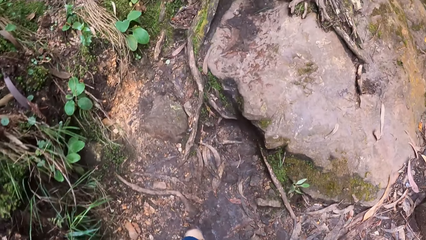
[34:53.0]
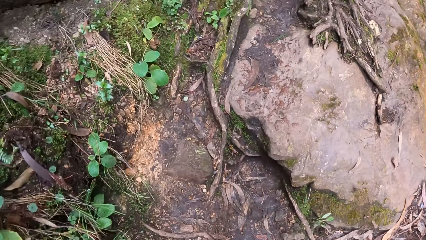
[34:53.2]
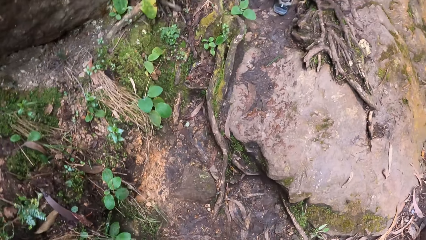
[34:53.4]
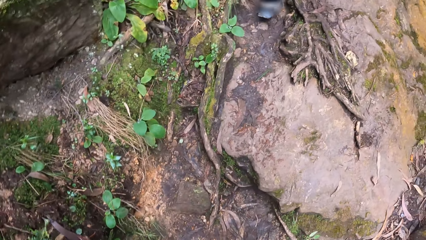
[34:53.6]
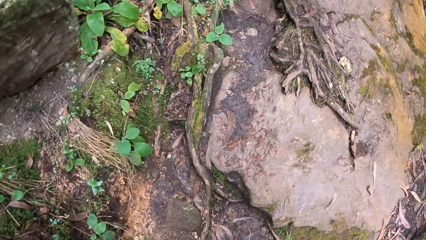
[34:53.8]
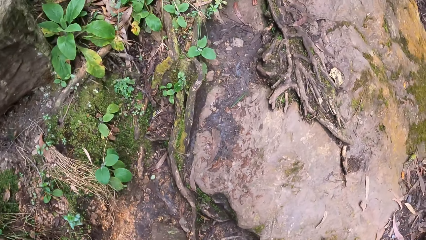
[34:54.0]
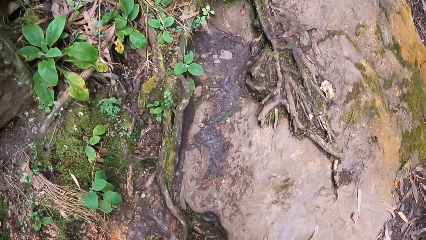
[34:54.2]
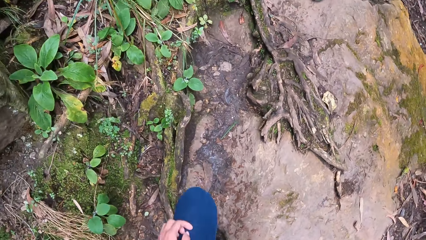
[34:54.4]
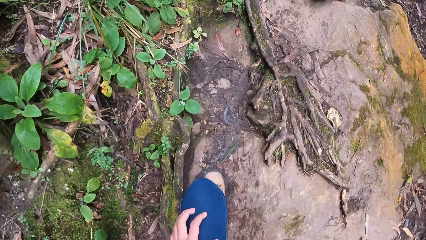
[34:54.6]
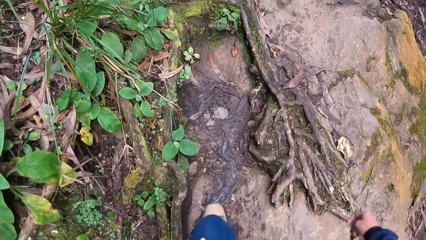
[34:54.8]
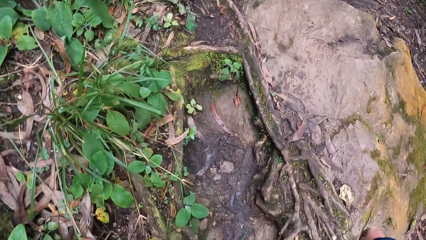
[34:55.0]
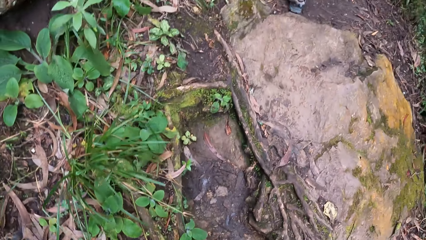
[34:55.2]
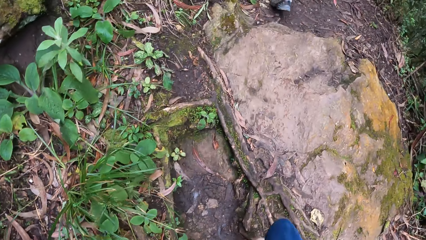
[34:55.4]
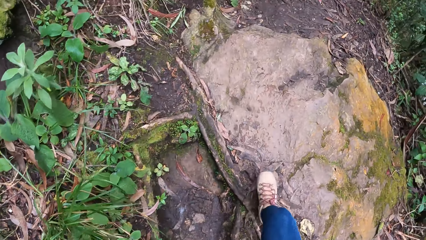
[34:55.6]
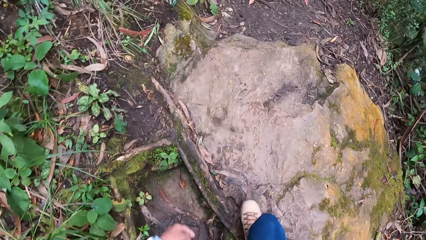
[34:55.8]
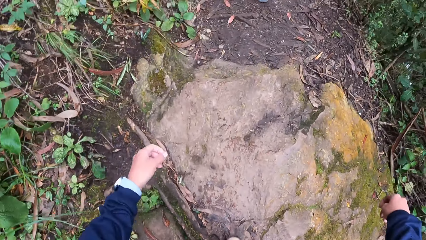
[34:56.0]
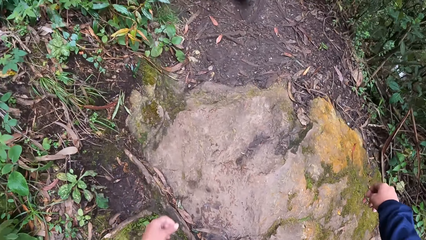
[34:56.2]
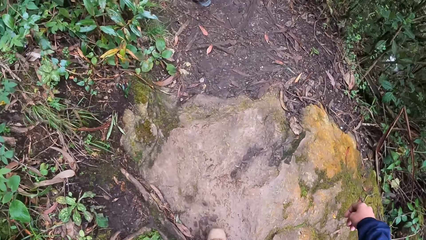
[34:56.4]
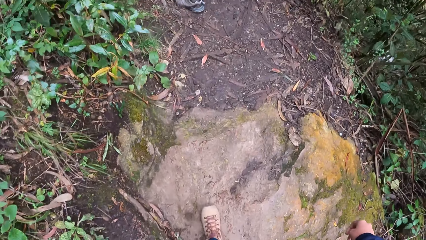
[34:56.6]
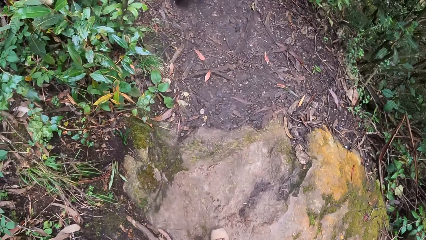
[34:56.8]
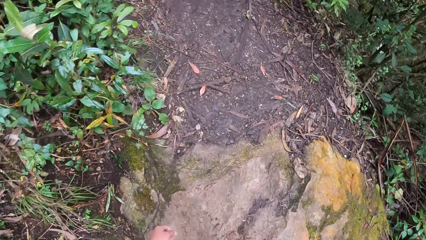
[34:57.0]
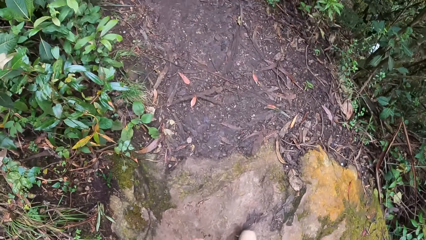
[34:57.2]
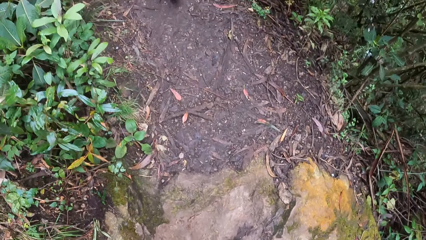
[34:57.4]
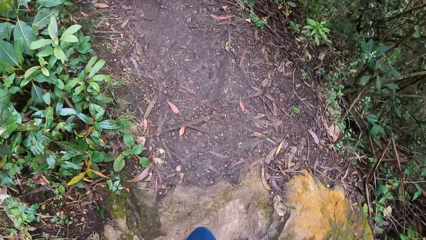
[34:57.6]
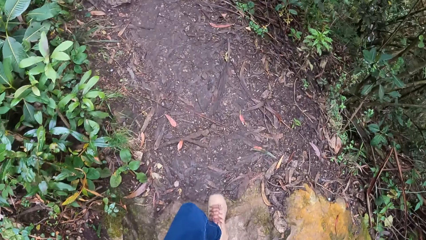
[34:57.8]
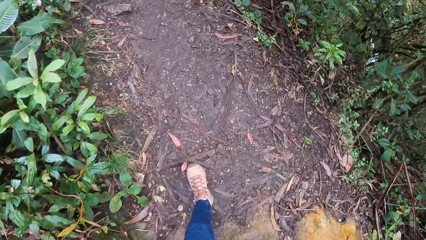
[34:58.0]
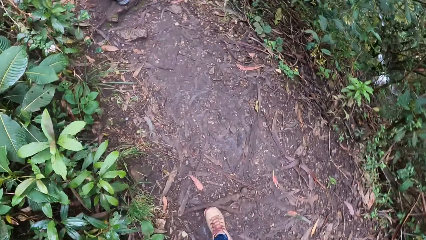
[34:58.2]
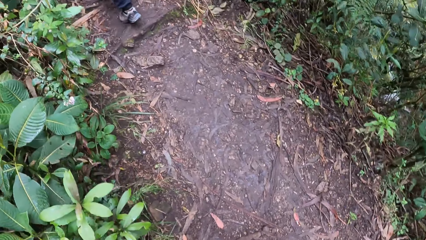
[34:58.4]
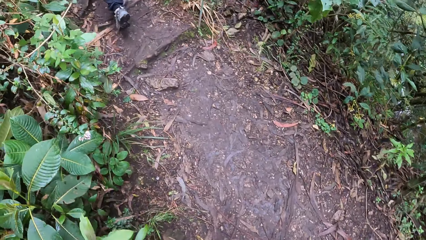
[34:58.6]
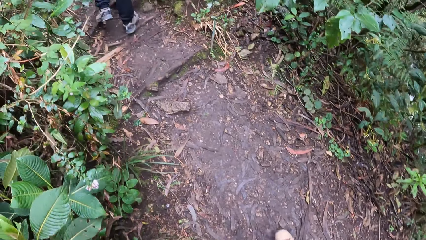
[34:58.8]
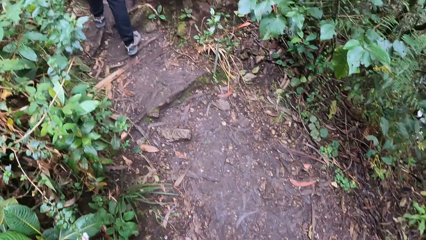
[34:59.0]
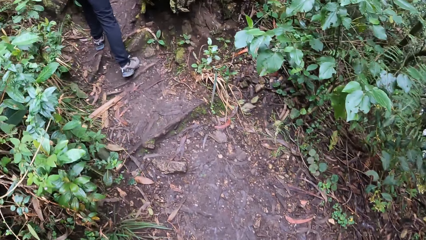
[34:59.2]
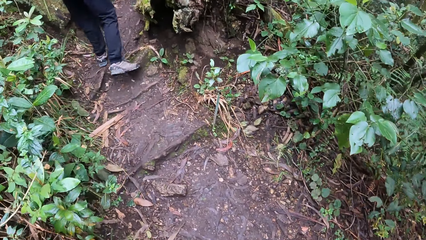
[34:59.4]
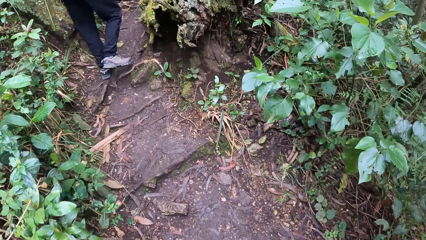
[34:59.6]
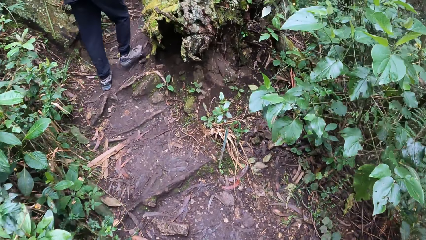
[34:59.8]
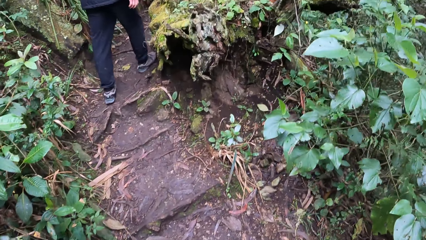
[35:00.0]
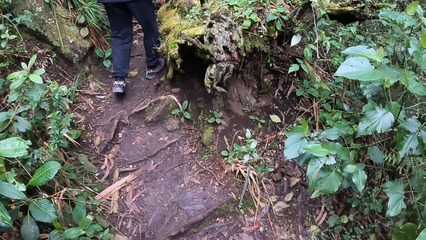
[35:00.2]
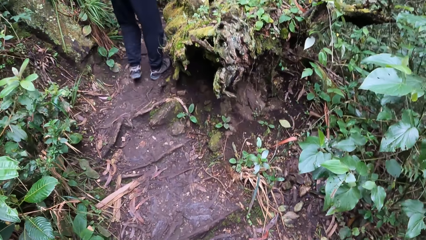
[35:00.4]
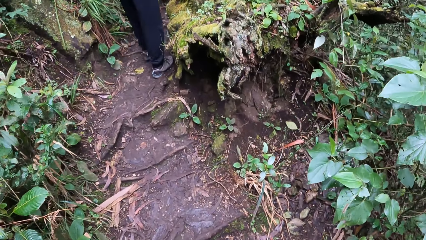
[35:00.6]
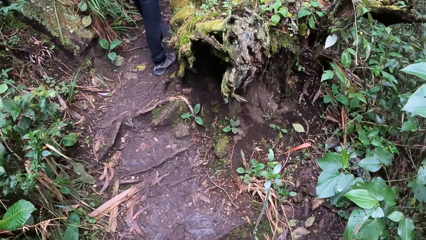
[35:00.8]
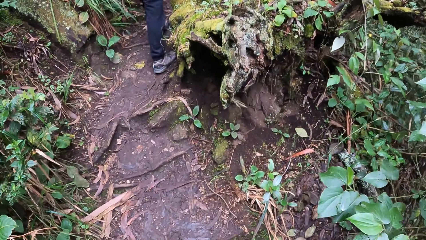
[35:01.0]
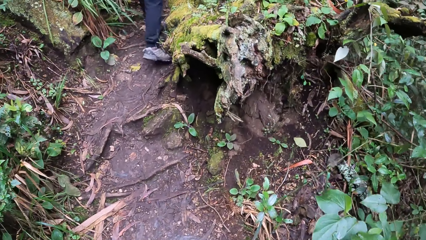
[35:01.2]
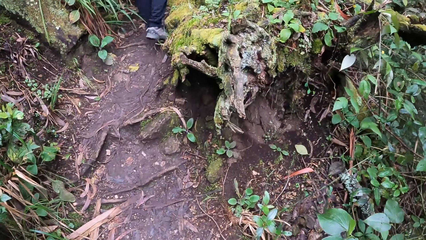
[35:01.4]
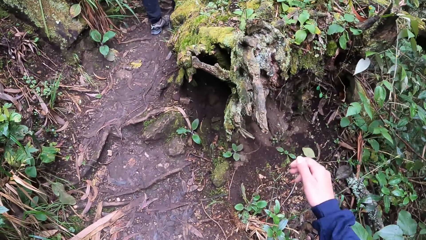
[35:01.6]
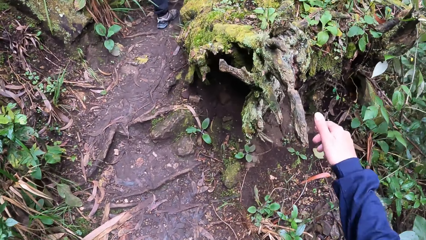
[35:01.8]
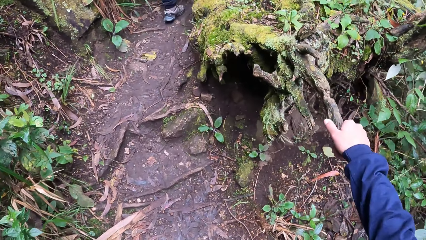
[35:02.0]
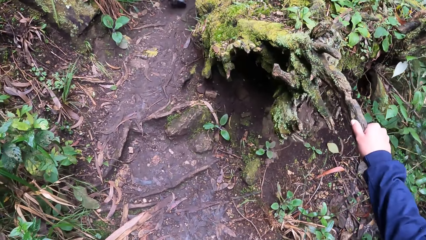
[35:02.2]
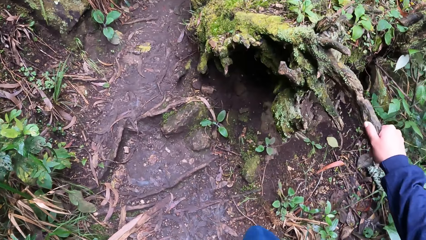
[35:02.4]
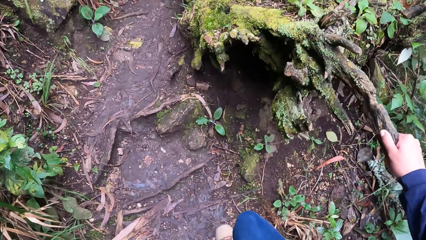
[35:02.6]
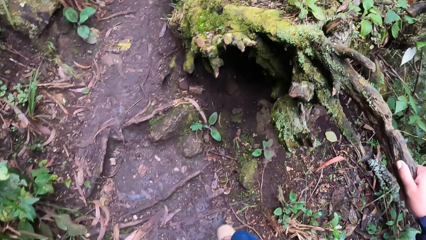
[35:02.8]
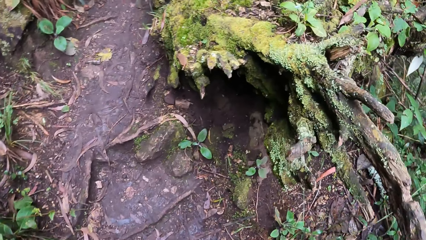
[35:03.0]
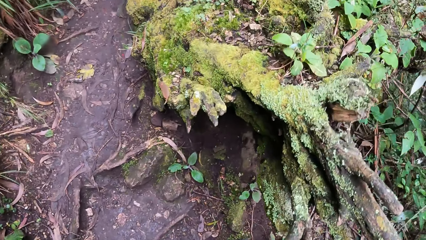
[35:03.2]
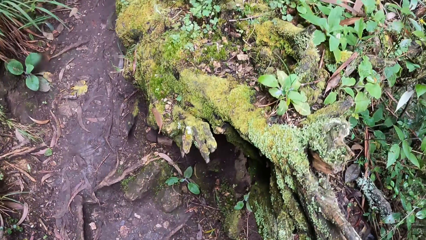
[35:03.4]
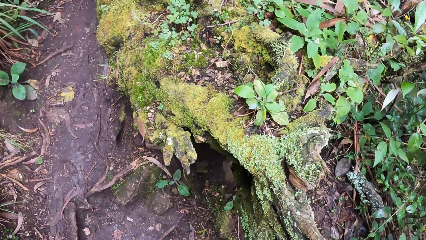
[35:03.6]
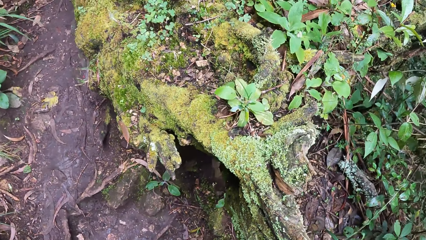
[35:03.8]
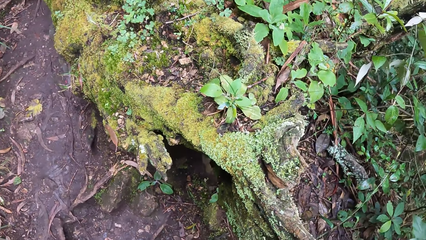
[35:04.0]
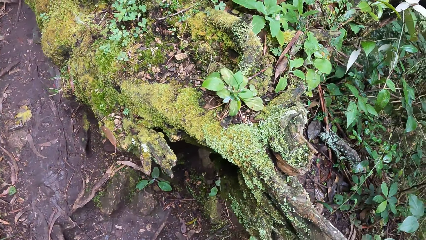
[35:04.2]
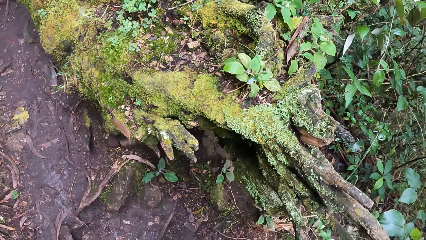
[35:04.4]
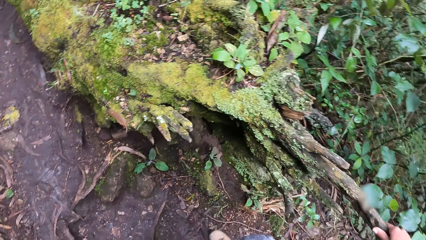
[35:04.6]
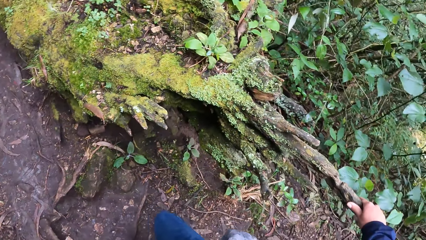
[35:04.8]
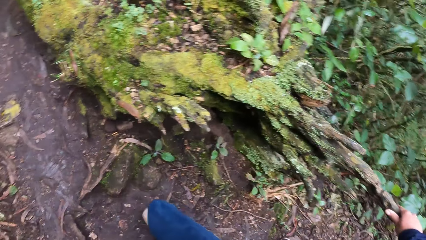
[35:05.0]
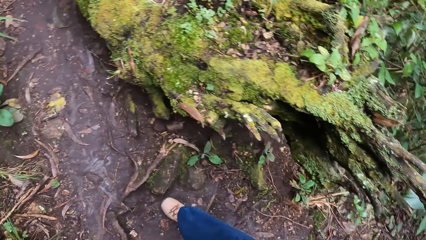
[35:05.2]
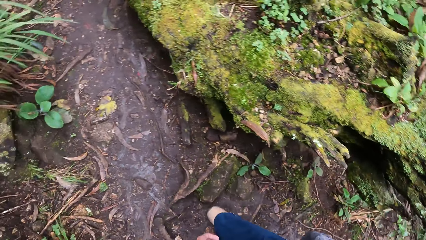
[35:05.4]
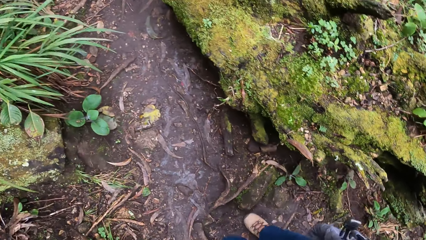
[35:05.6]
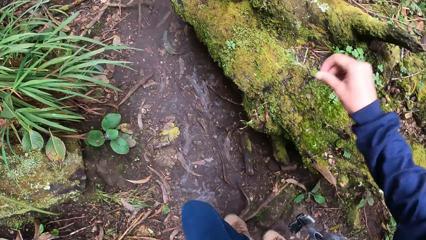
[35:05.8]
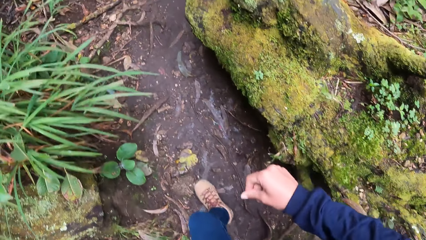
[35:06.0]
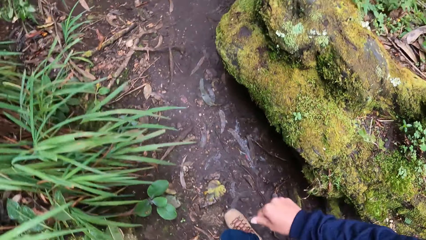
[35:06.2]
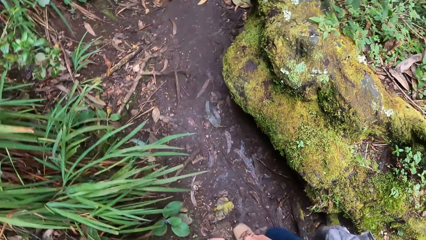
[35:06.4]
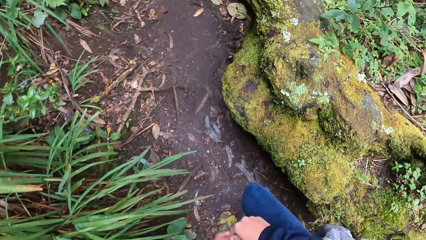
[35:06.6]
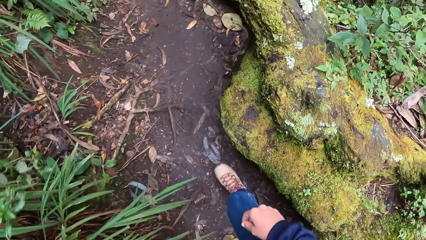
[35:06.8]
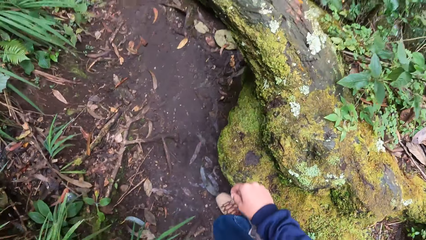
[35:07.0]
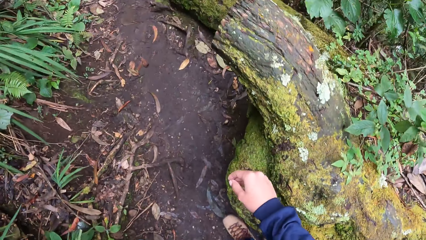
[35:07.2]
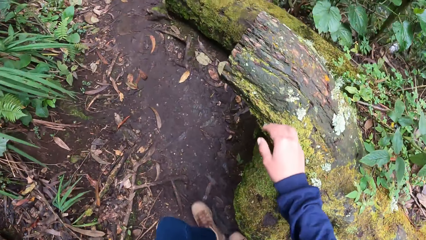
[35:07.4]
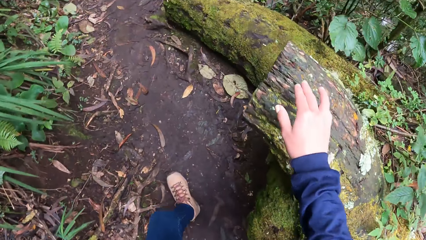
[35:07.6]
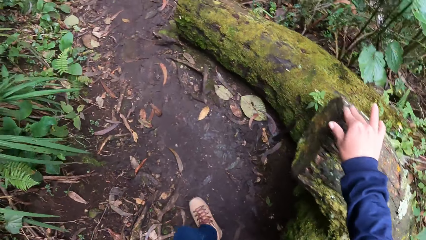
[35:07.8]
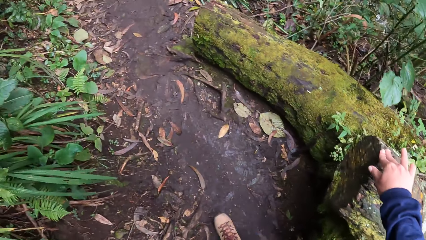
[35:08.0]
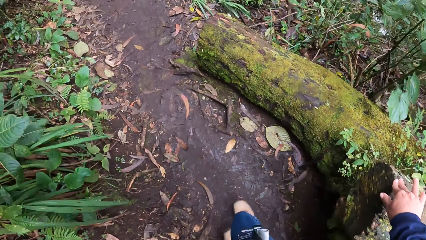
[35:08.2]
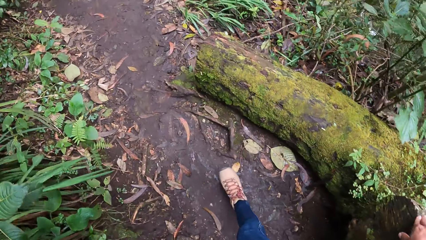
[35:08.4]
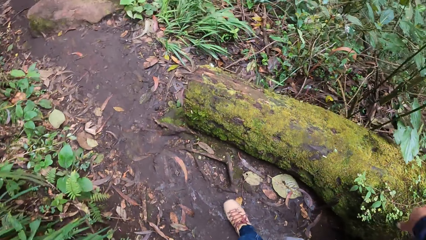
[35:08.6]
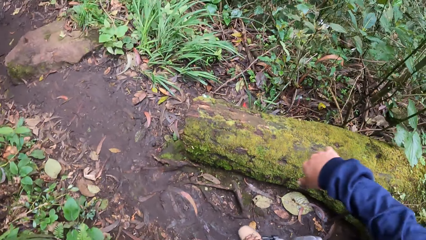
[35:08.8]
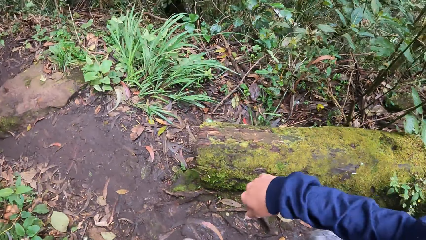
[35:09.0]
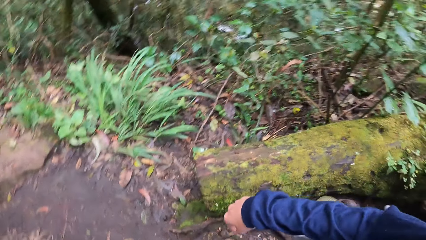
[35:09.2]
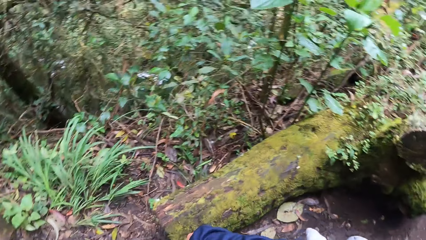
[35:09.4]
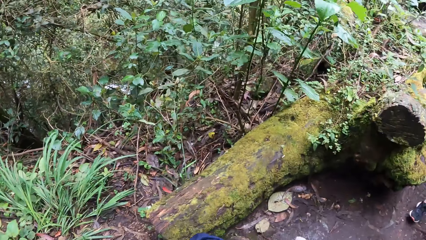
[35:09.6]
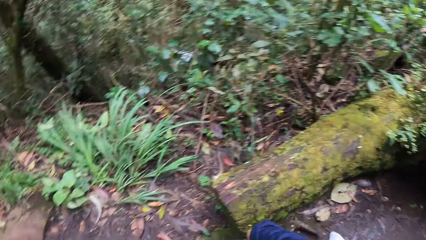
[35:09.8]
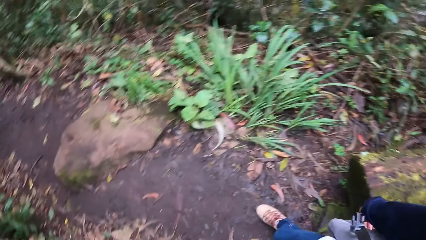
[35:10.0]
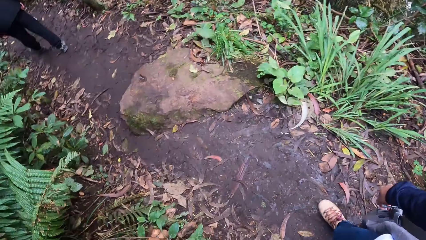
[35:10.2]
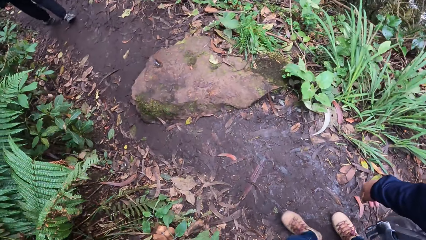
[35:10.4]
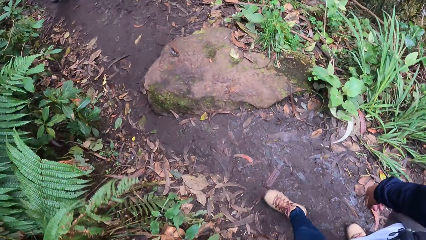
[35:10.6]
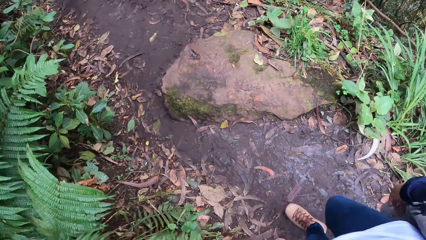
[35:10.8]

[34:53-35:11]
The camera wearer holds a tree branch or tree stem with her right hand. She turns to the side. She walks around. She touches a wood with her right hand. She holds the tree stem. She turns around.
